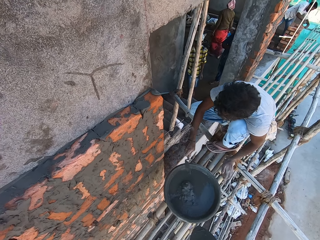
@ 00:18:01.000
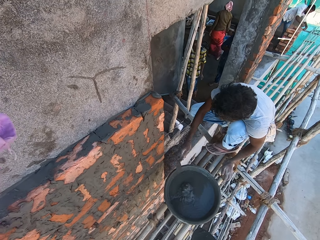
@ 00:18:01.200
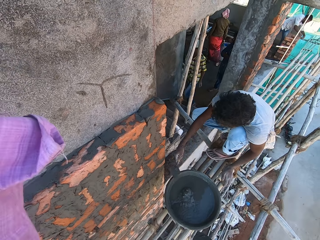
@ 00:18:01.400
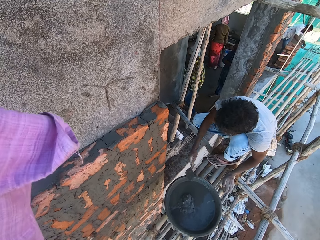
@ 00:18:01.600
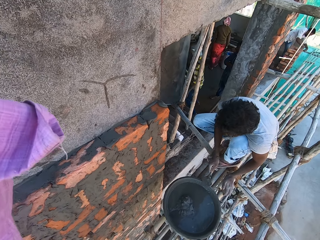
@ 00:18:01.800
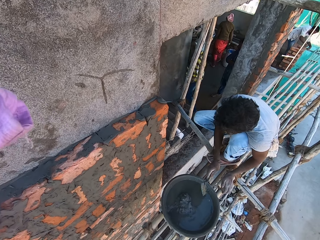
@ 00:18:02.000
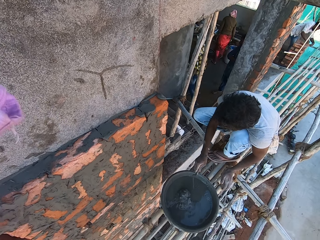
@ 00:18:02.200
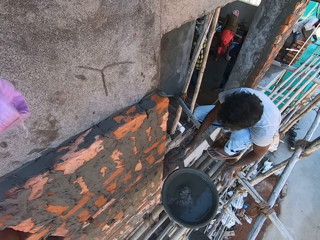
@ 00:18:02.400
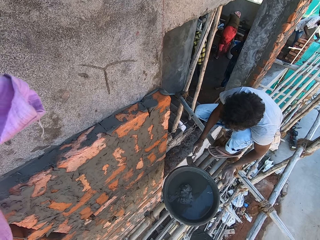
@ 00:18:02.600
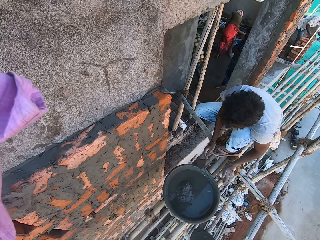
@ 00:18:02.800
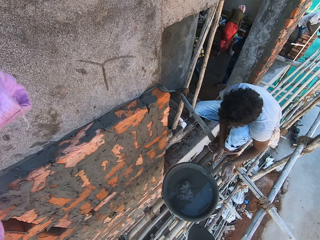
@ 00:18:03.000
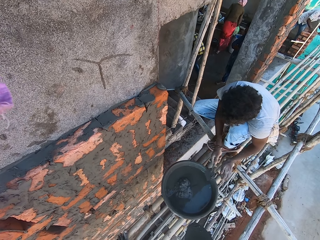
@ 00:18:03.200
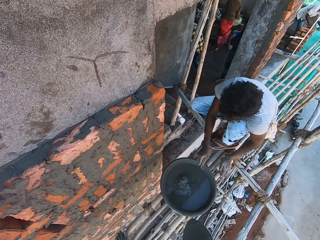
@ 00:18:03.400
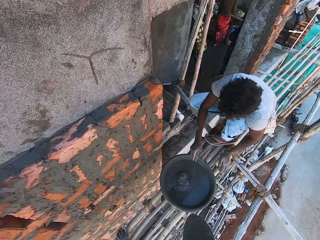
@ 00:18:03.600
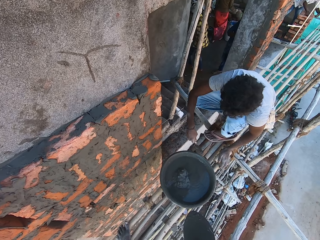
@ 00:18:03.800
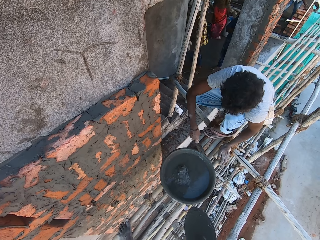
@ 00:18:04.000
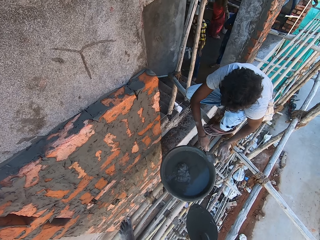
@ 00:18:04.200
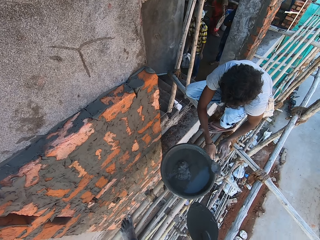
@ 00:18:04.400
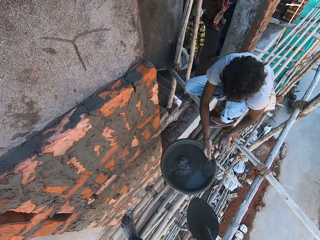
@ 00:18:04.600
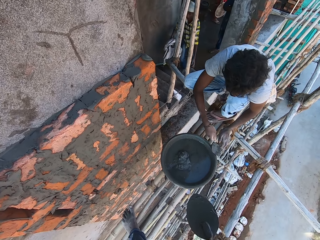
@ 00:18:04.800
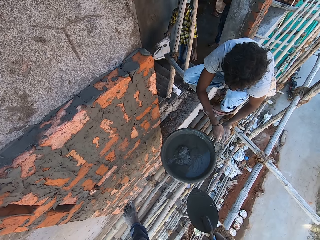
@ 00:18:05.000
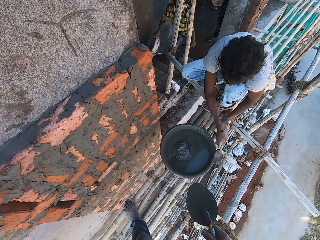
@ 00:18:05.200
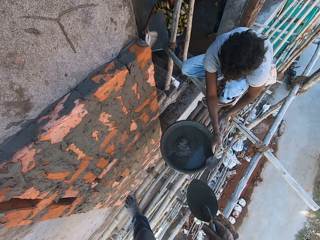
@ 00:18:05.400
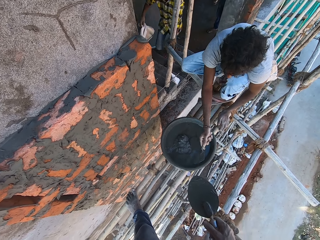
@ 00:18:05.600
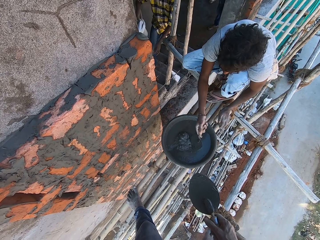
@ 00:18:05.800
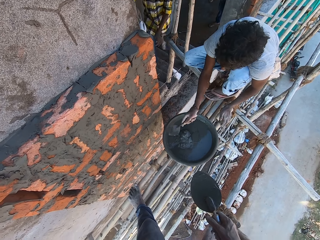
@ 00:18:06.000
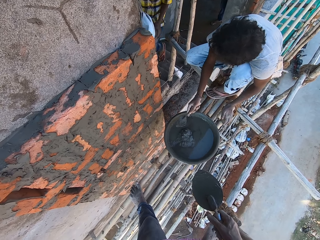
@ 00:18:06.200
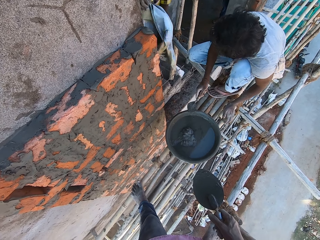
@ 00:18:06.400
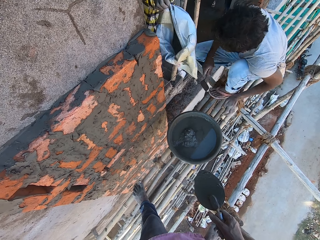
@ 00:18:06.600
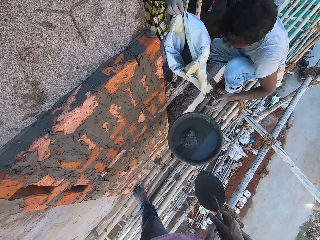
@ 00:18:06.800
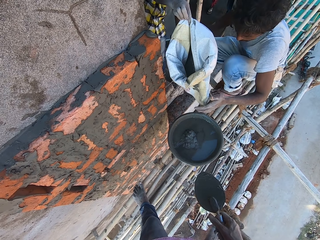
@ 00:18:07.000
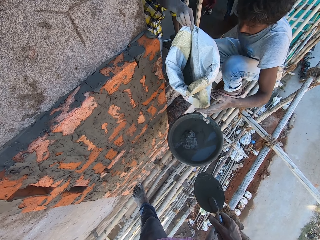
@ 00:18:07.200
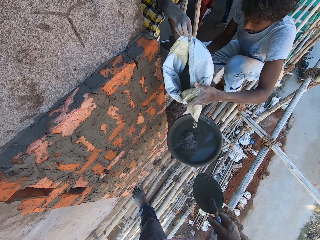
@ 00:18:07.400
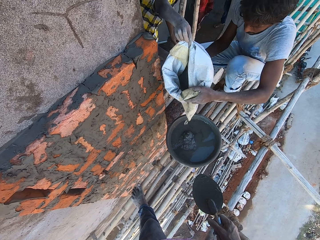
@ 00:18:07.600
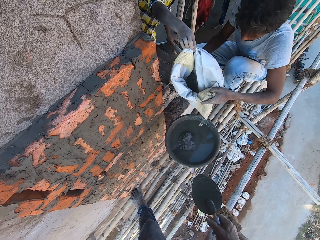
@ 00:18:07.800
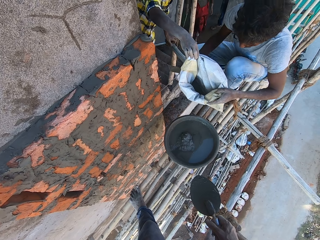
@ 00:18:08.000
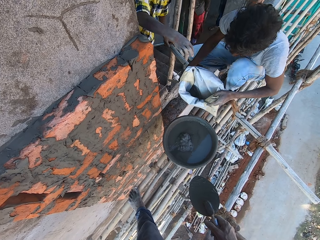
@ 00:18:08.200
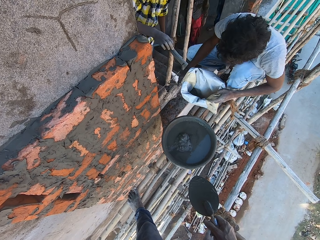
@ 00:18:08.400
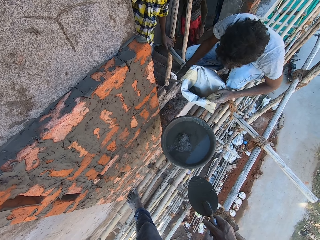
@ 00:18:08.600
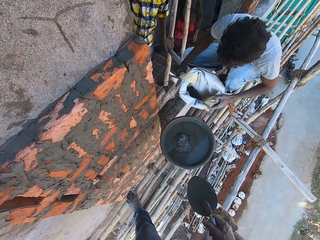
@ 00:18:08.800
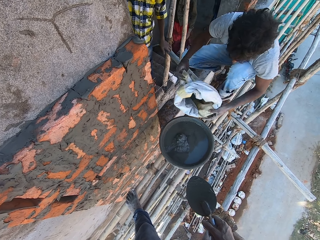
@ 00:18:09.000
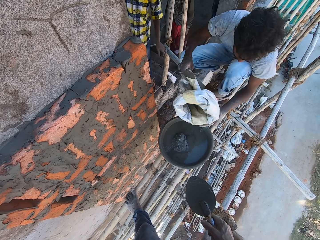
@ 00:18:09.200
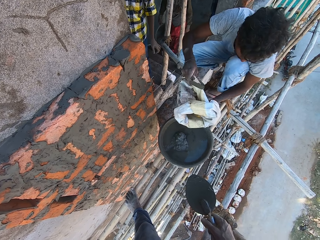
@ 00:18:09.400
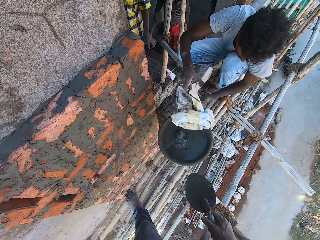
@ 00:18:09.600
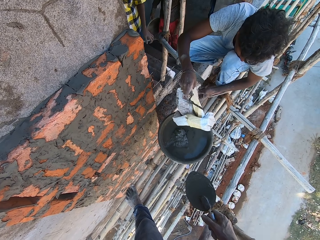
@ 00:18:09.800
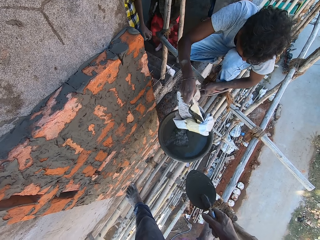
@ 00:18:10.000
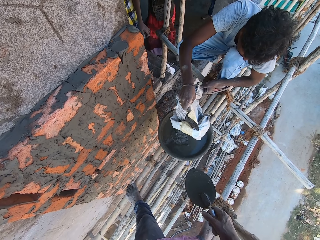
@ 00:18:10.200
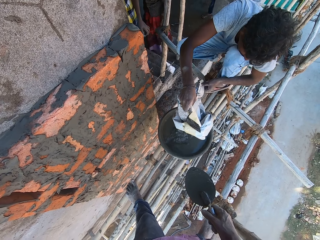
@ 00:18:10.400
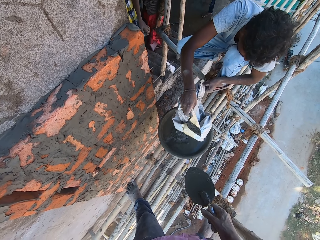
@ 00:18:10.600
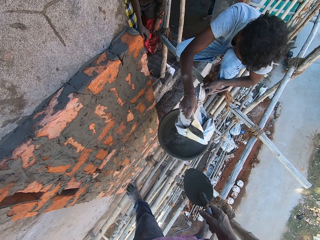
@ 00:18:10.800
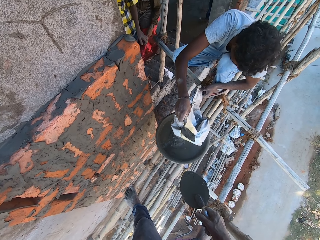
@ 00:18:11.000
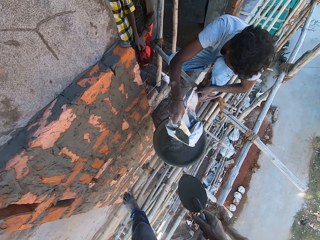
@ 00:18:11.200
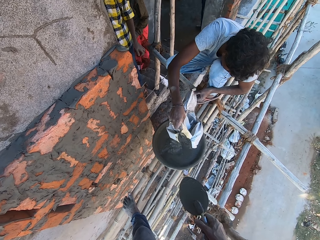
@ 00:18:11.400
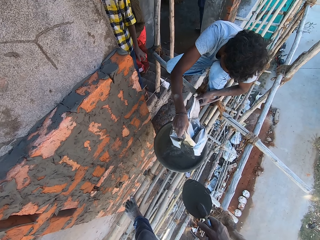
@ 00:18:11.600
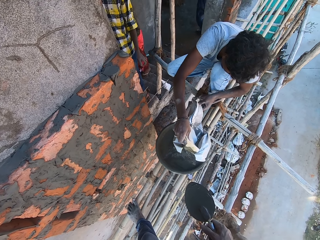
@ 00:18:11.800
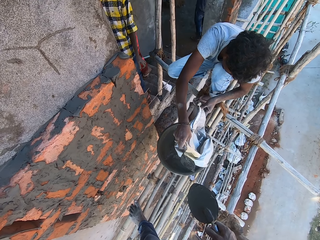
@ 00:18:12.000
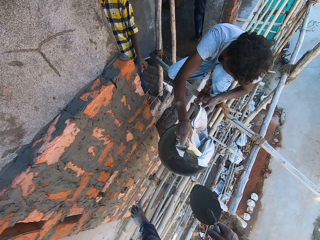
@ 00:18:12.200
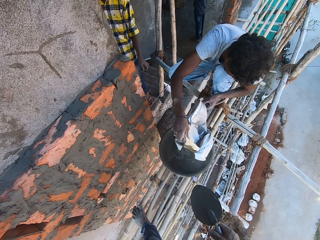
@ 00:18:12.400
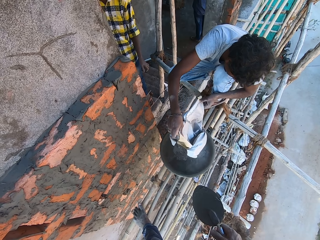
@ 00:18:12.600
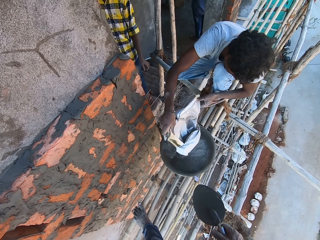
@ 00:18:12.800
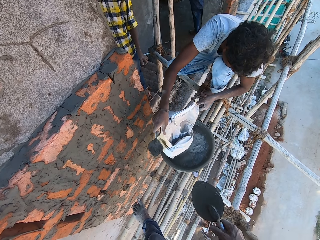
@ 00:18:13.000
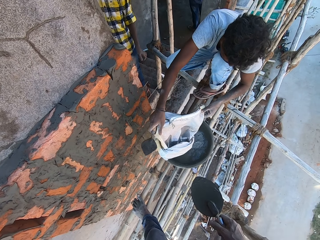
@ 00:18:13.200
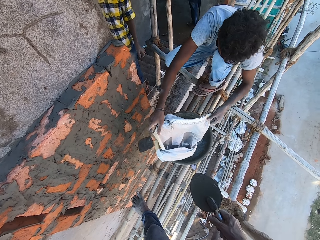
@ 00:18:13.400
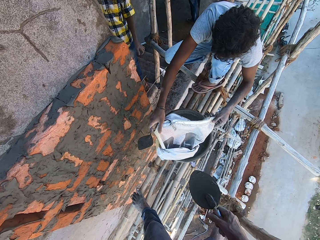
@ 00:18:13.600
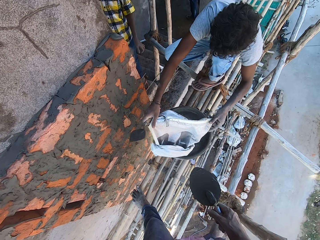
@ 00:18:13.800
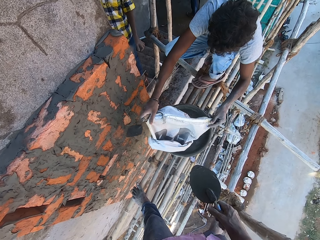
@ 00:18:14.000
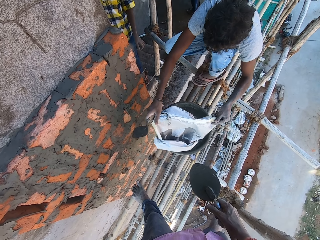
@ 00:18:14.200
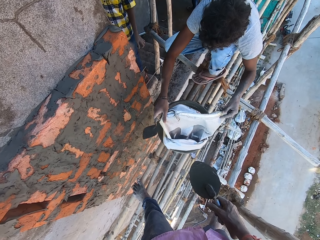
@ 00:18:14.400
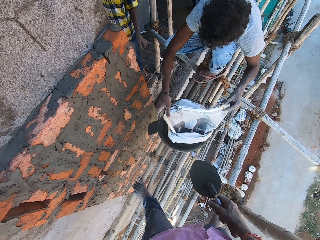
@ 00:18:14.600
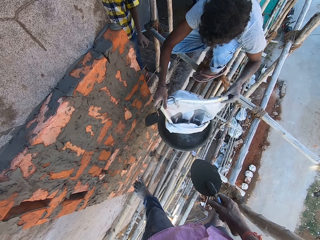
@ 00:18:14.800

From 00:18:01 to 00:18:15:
A man walks upstairs. The man walks downstairs. A mason scrapes cement with a trowel. The man walks upstairs. The man passes a sack or bag of cement to the mason with his right hand. The mason holds the bag of cement. The mason pours cement in the head pan from the sack of cement with both hands. The camera wearer interacts with the man and the mason.

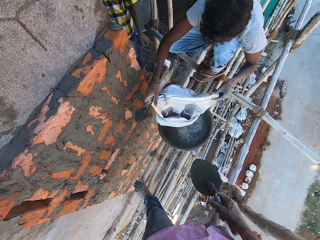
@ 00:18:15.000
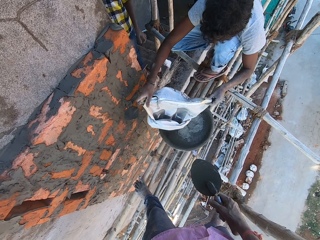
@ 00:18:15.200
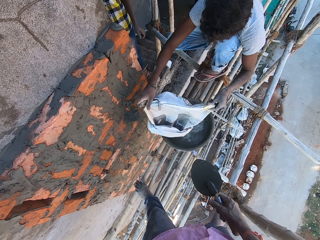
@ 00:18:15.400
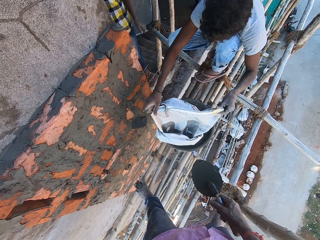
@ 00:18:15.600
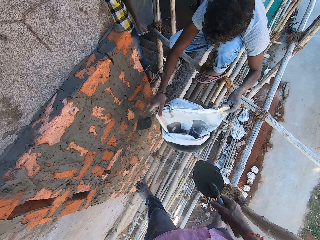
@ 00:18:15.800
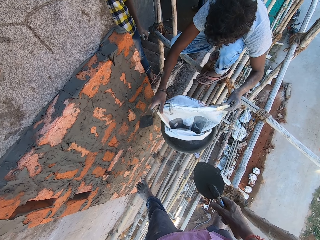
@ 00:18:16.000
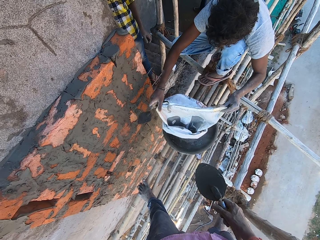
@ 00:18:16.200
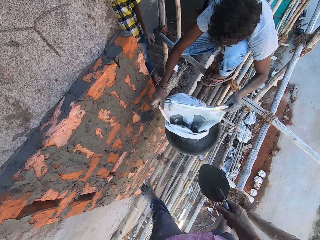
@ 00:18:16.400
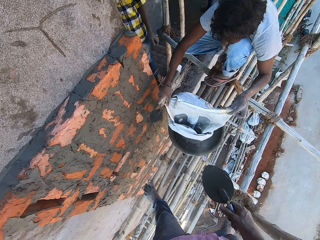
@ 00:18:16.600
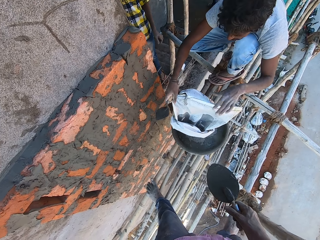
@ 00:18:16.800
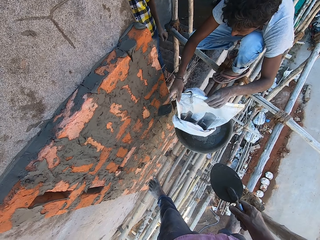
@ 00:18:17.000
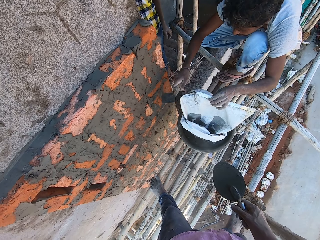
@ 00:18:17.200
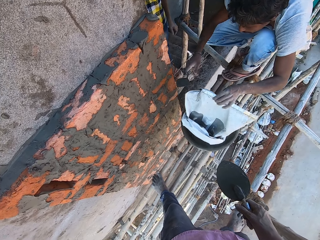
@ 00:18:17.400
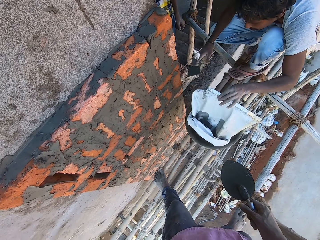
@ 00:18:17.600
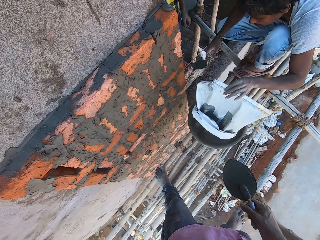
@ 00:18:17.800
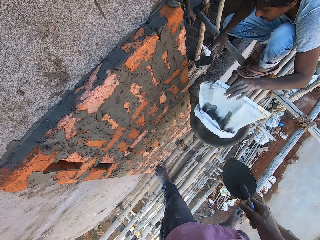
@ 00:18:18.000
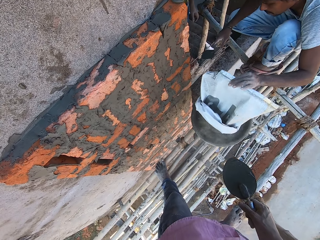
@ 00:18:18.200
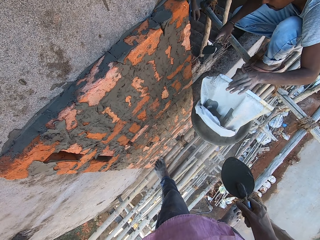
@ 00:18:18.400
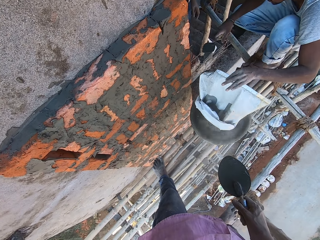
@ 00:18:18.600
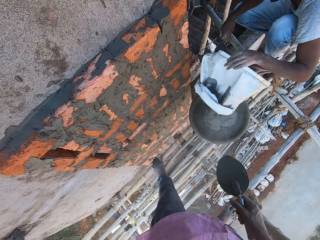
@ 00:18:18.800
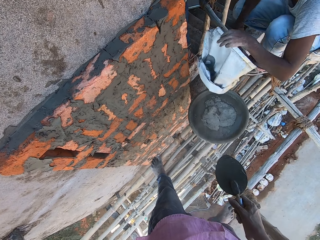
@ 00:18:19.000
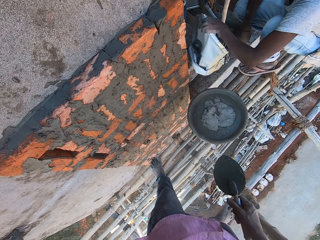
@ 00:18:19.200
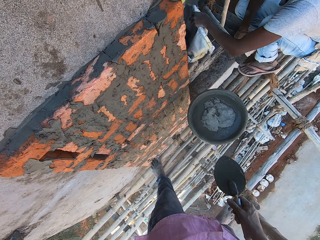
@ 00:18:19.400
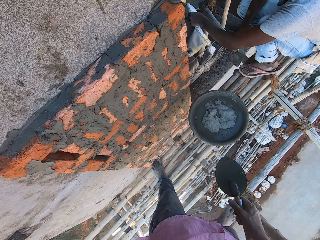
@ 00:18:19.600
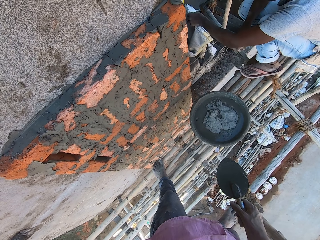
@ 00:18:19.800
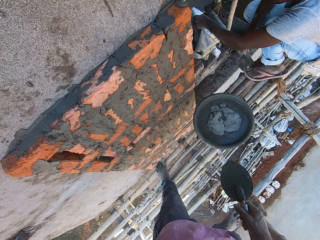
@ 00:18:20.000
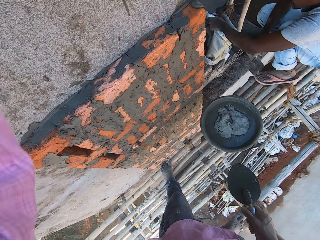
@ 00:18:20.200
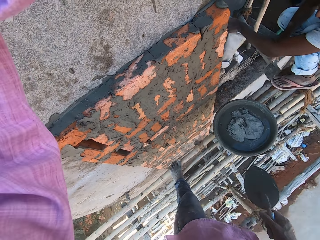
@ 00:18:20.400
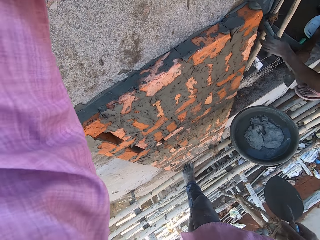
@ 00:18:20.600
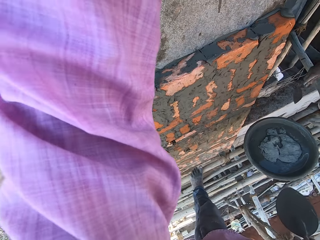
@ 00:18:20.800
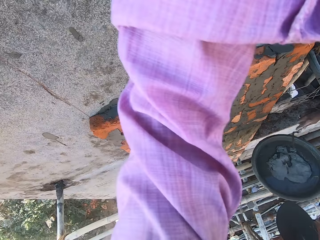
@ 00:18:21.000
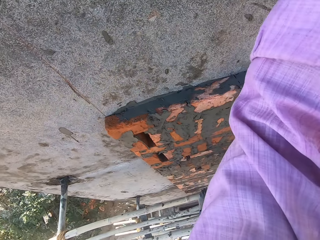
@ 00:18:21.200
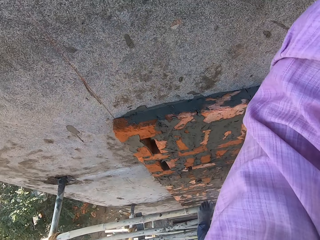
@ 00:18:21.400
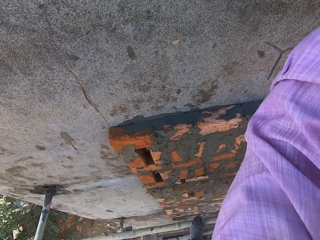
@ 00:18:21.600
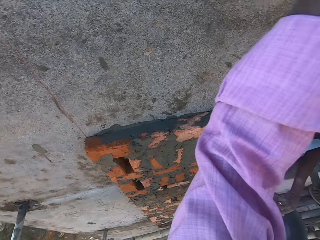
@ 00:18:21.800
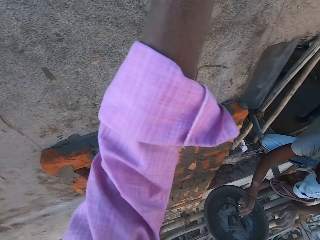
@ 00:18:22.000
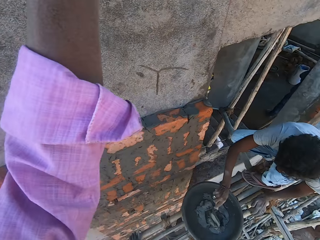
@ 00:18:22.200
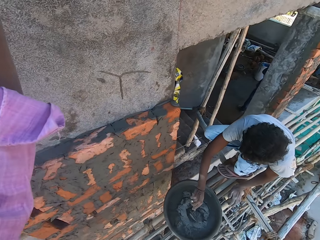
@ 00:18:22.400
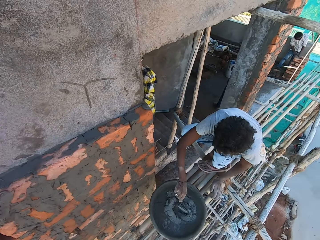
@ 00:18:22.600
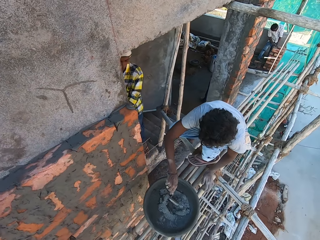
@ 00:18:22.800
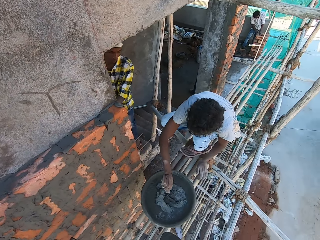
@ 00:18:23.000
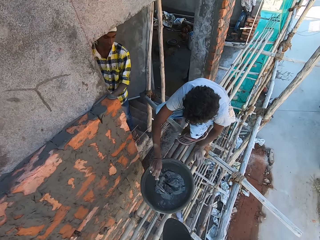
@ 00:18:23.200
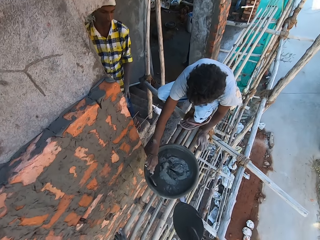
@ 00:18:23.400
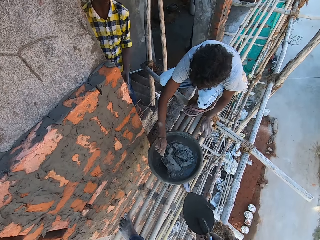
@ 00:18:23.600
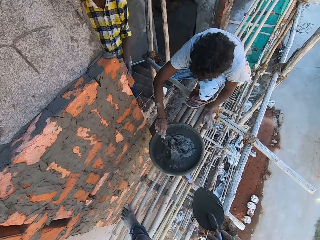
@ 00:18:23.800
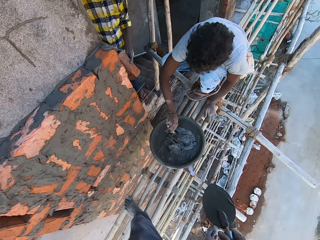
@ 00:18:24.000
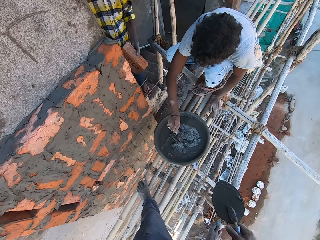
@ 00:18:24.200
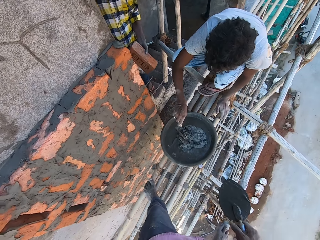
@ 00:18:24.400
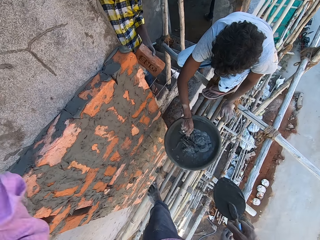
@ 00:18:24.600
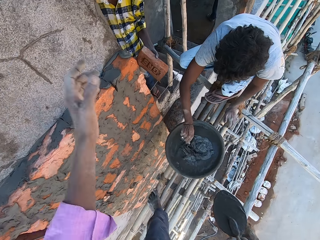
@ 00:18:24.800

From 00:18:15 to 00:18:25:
A man pours the cement in the mixed cement in the head pan on the bamboo woods with his left hand. The man passes the bag of cement to another man with his left hand. The other man collects the bag of cement from the first man's left hand with his left hand. The other man lifts the sack. The first man mixes the cement with the mixed cement in the head pan on the bamboo woods with the trowel in his right hand. The camera wearer looks around the field. Another man examines the bricks with both hands. The second man mixes the cement.
